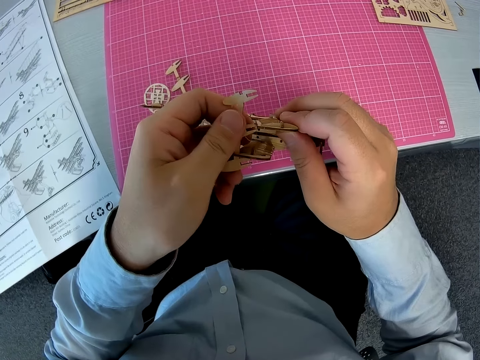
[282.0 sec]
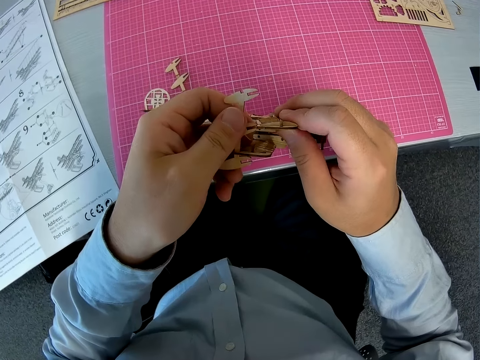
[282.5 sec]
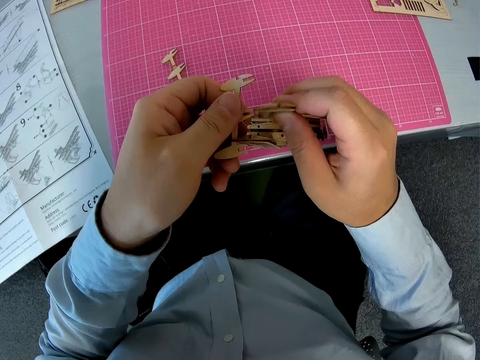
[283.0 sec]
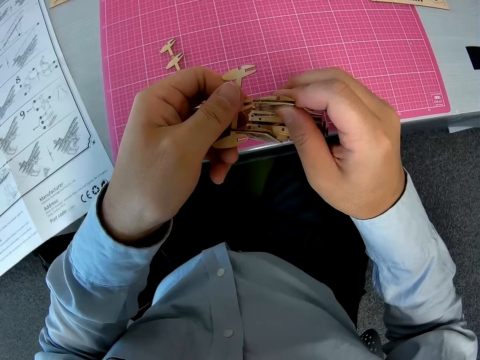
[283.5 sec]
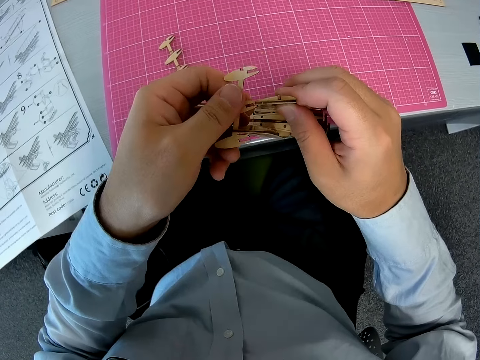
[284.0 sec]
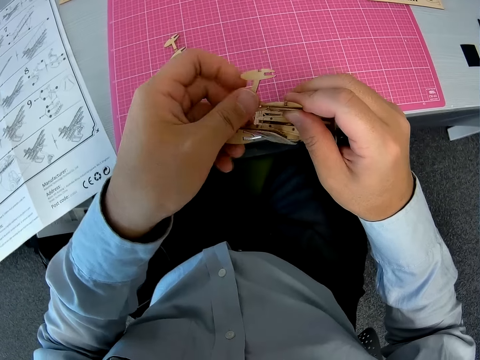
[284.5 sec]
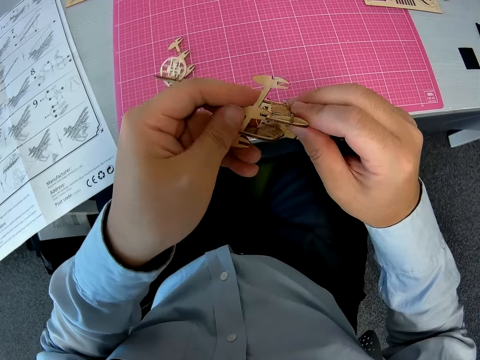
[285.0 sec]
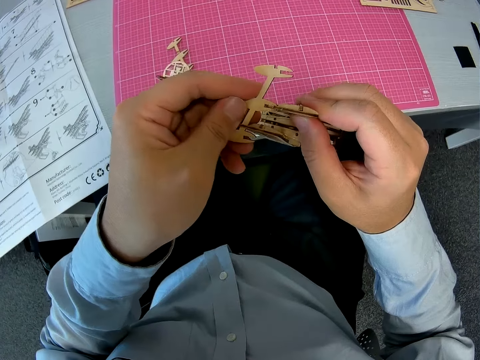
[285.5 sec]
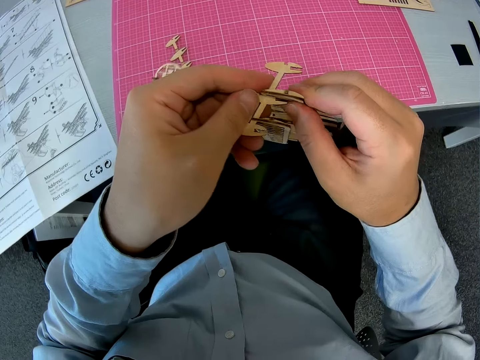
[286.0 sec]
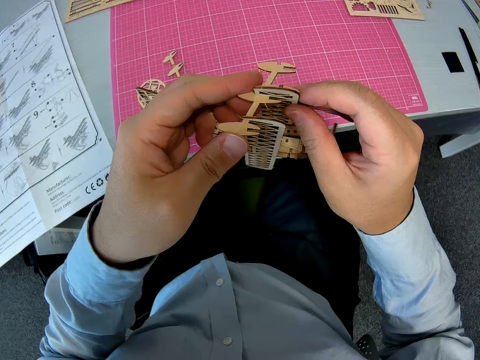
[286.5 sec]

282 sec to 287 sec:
The camera wearer adjusts a piece of wood craft on an airplane model.

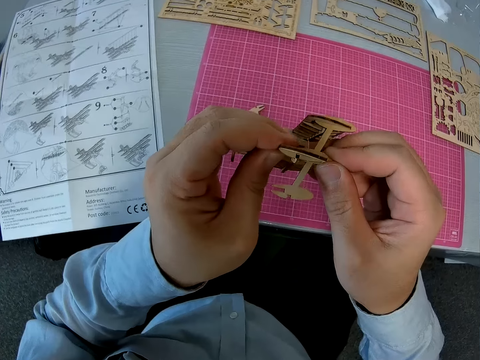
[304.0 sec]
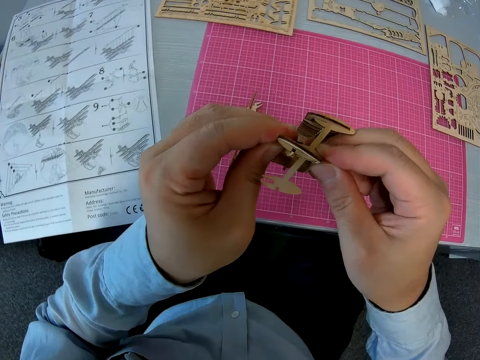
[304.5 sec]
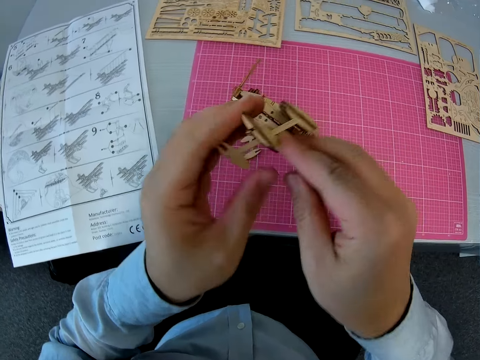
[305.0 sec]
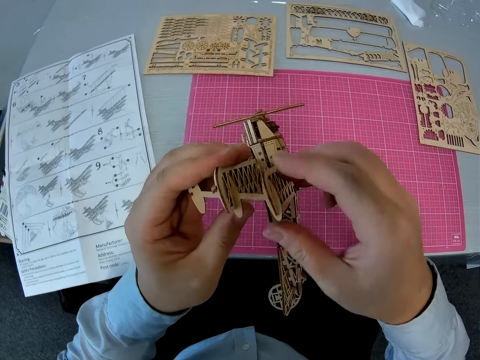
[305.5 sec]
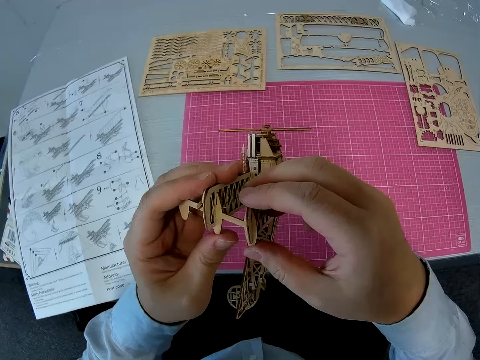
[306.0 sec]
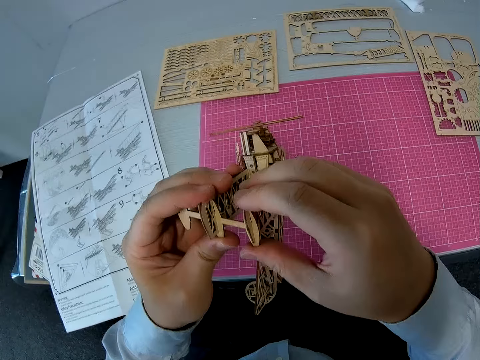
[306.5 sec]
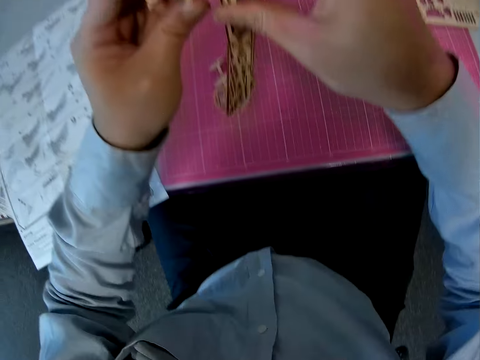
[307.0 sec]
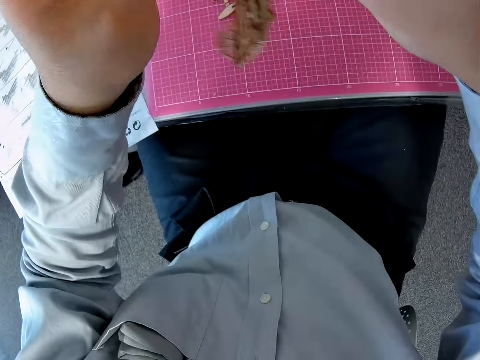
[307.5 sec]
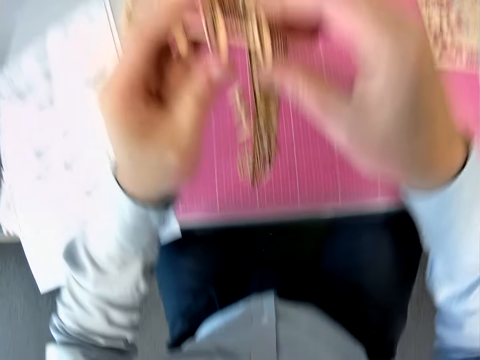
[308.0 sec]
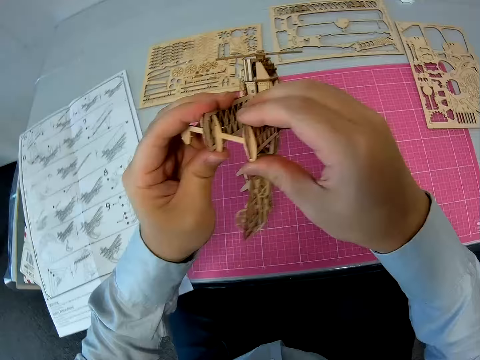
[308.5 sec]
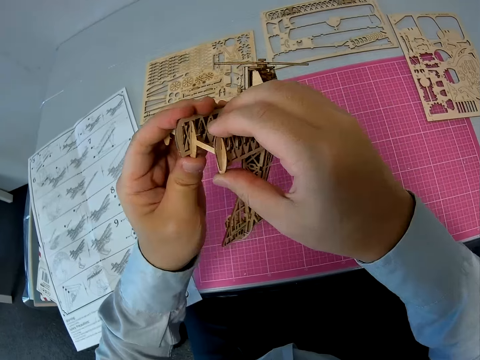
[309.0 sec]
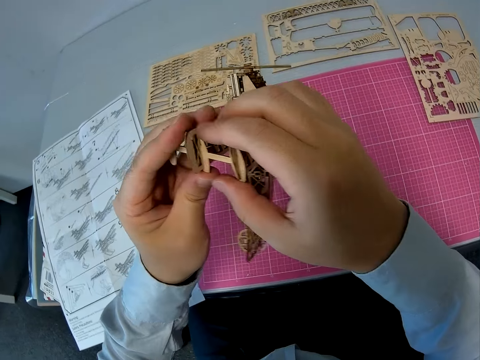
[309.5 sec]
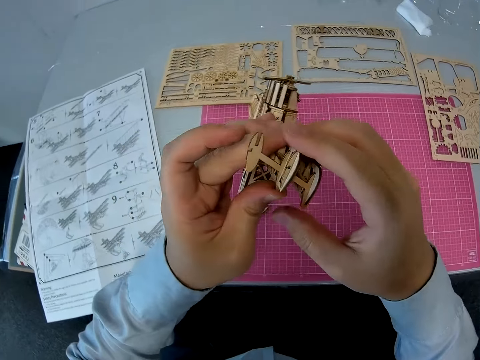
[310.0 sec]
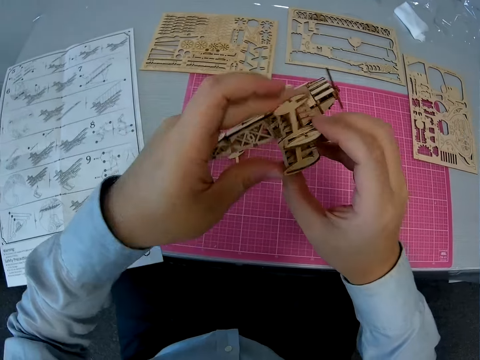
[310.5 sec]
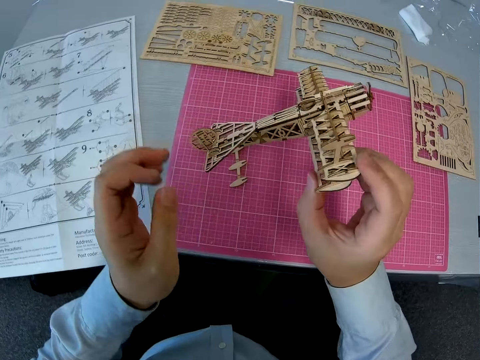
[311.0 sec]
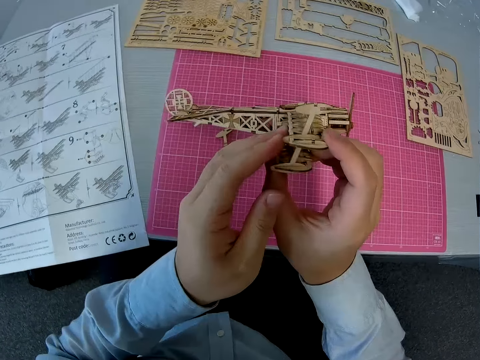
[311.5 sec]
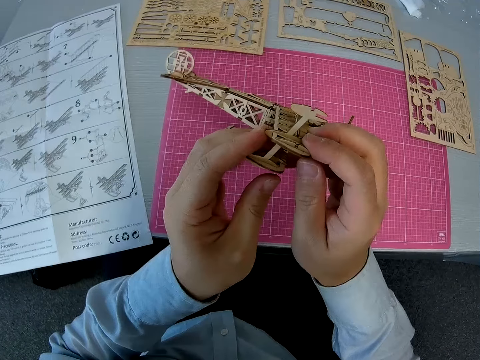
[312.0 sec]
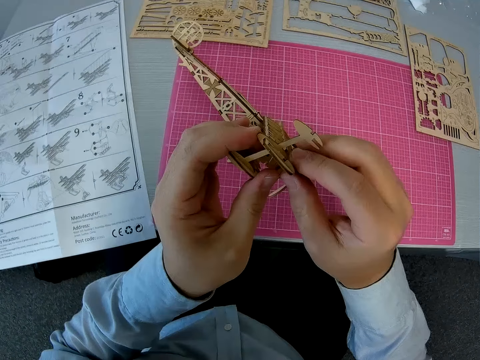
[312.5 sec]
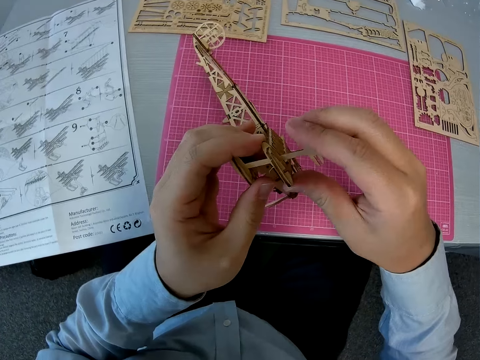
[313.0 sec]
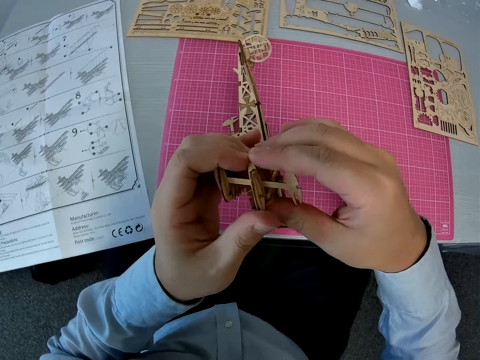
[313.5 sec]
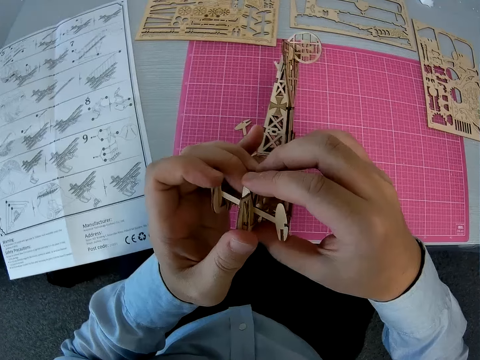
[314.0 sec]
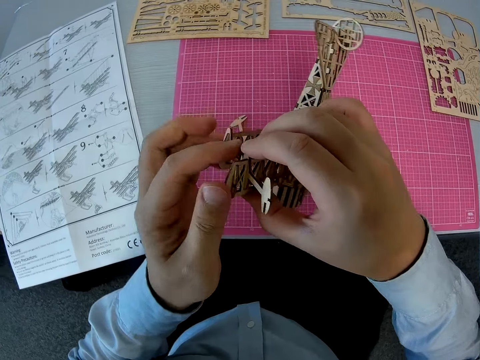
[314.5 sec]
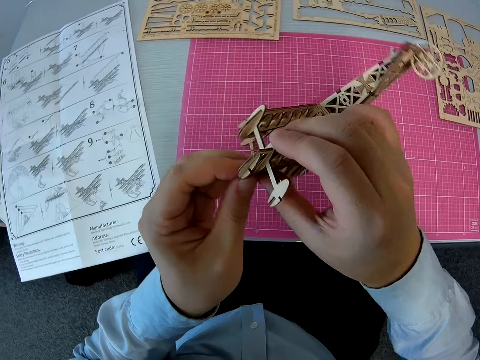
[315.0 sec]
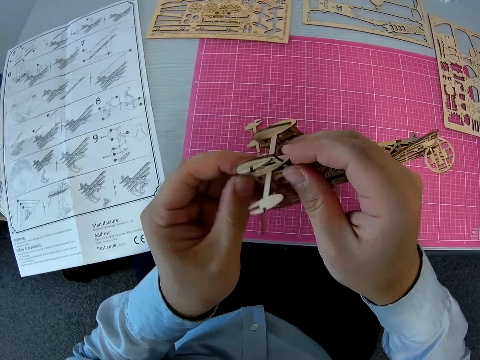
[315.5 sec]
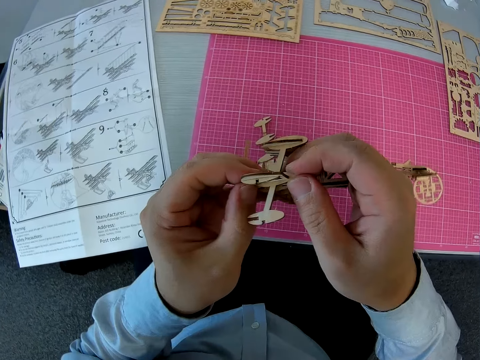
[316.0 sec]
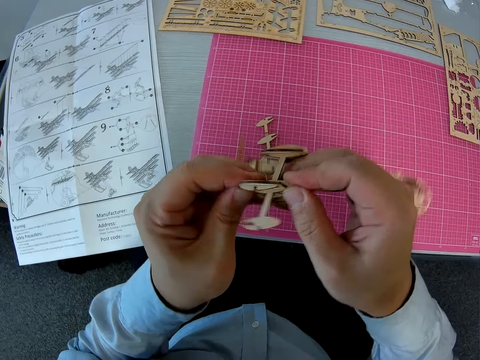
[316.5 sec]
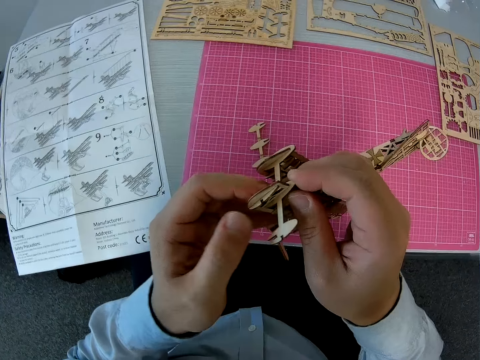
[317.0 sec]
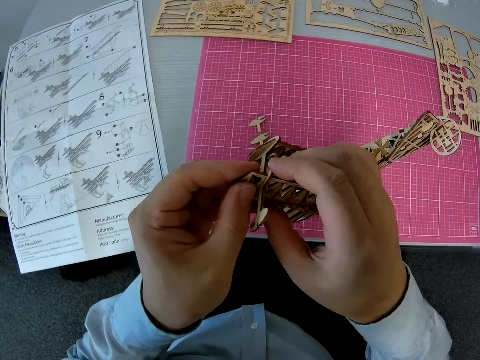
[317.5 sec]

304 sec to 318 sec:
The camera wearer turns the plane model. They fix the plane model.

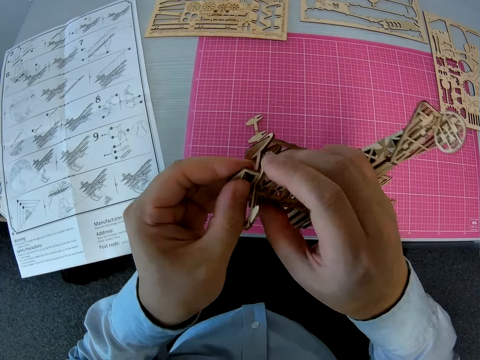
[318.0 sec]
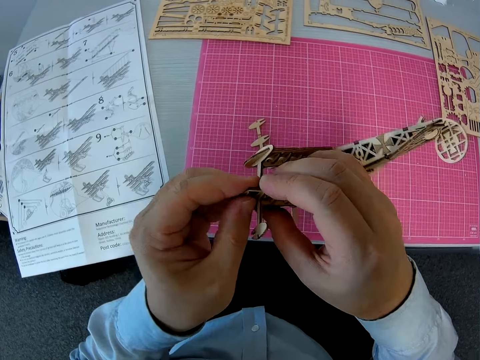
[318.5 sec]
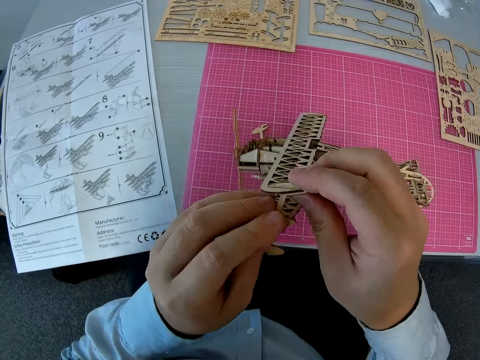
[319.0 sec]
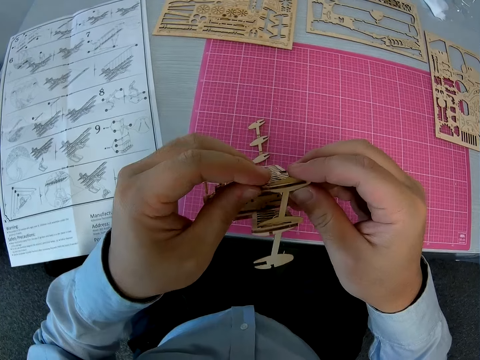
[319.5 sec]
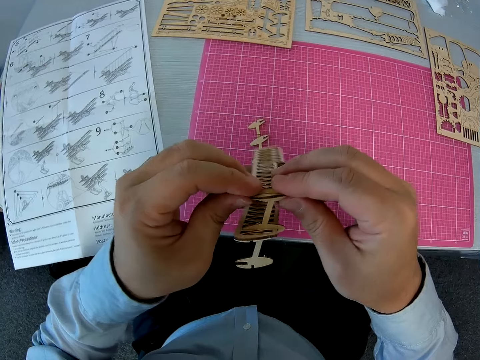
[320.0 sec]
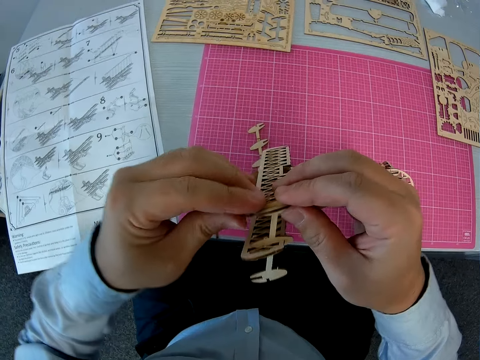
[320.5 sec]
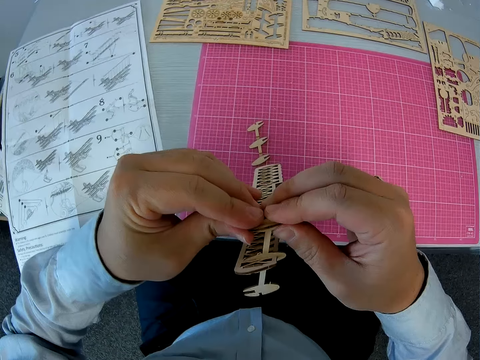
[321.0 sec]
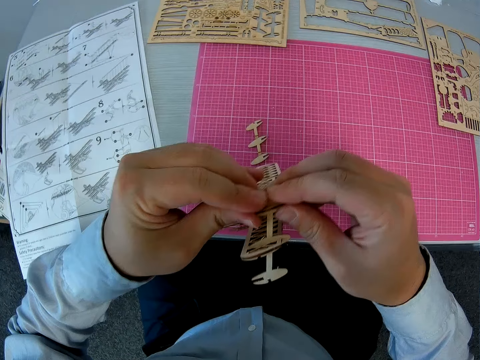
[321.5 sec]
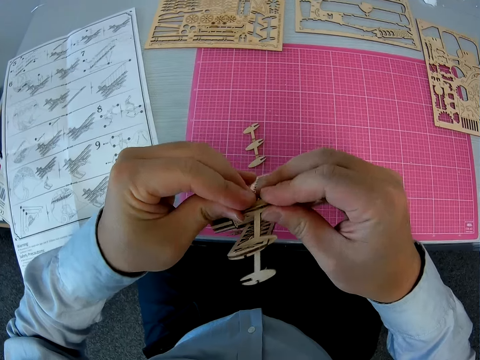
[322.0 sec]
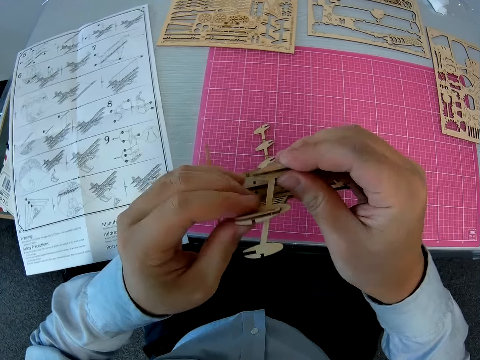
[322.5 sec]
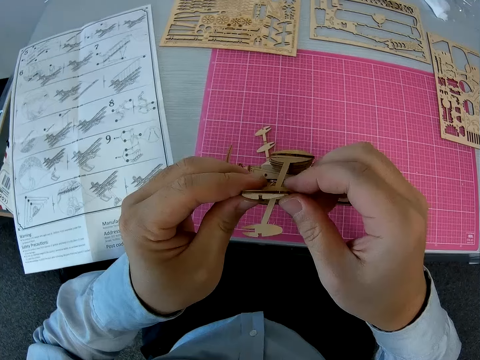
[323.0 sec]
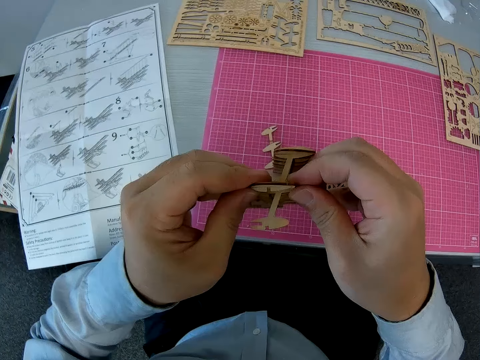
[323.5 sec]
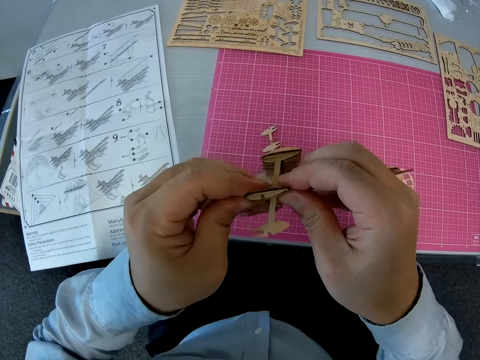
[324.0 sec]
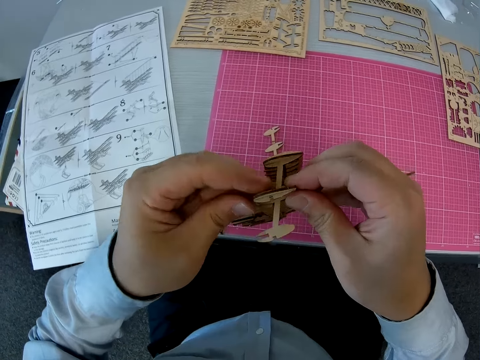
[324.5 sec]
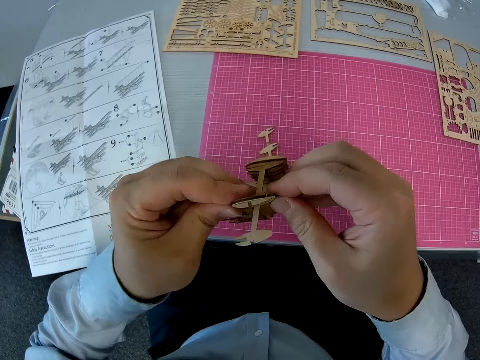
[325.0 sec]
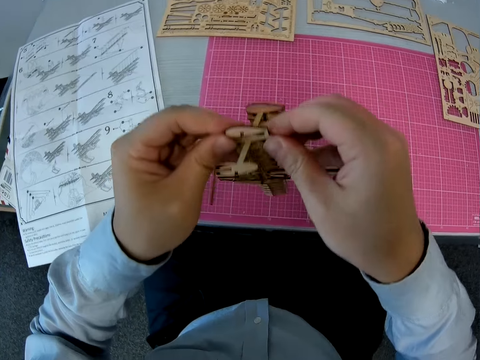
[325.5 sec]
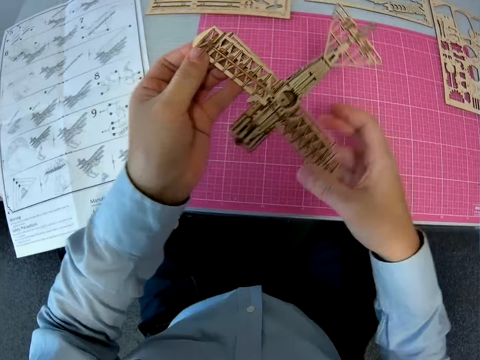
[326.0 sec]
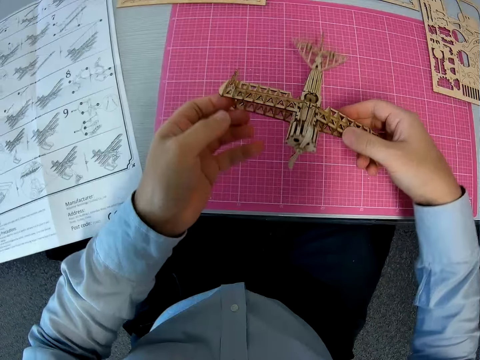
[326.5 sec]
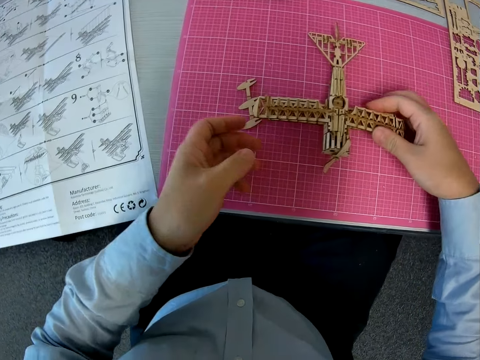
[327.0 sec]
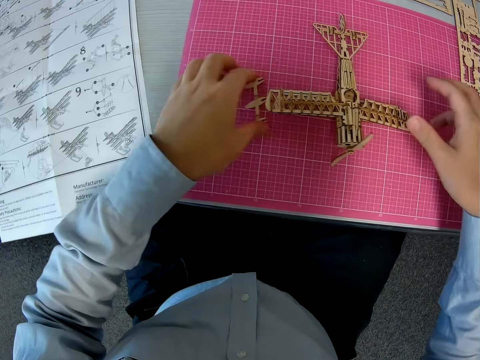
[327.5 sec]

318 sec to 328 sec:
The camera wearer places the plane on the table.
